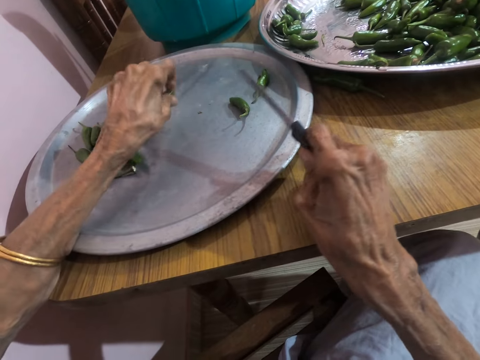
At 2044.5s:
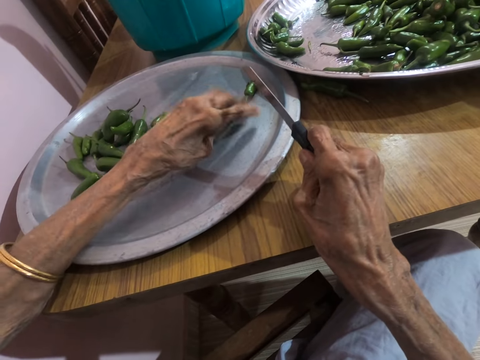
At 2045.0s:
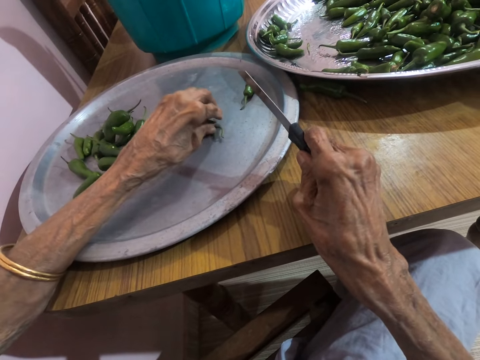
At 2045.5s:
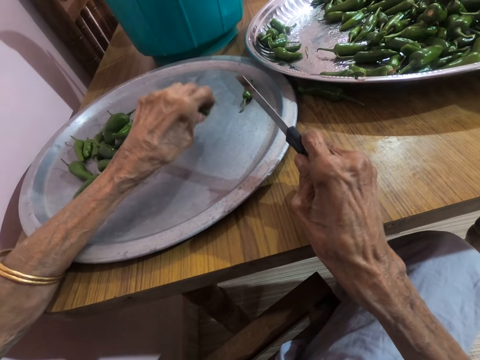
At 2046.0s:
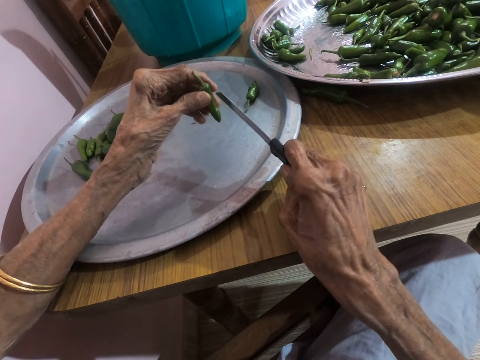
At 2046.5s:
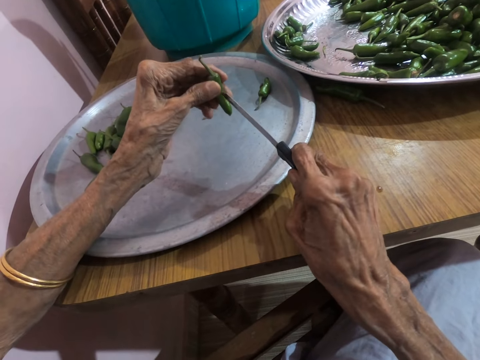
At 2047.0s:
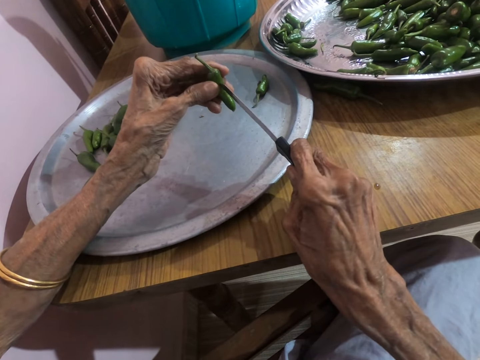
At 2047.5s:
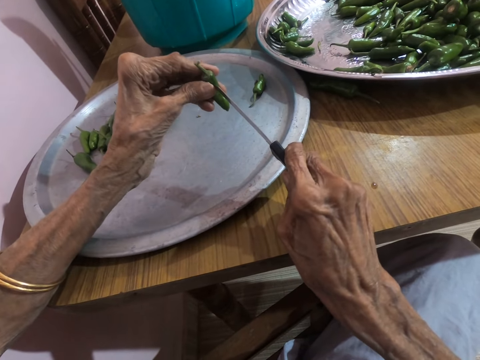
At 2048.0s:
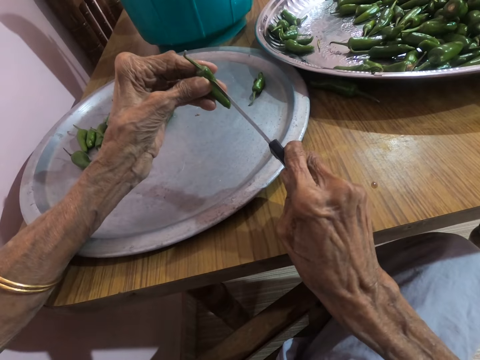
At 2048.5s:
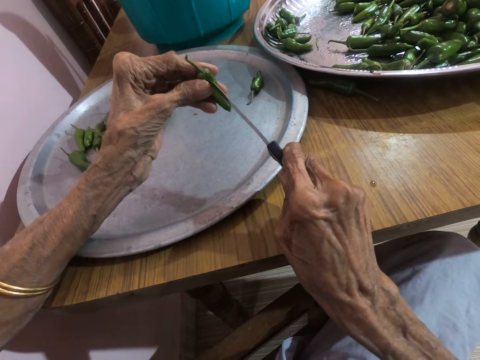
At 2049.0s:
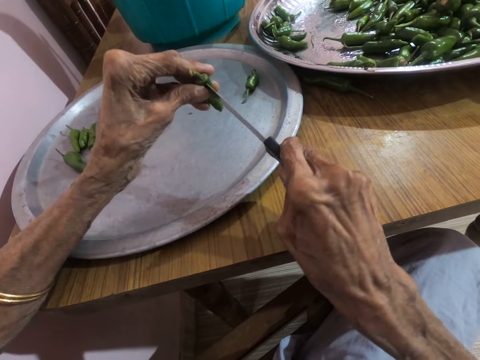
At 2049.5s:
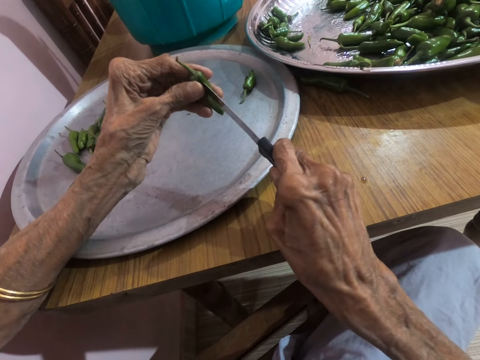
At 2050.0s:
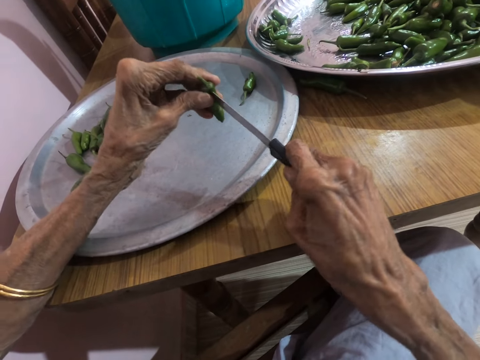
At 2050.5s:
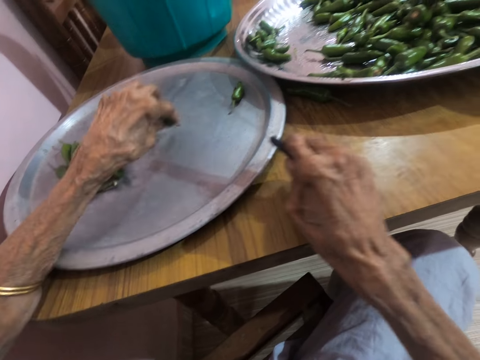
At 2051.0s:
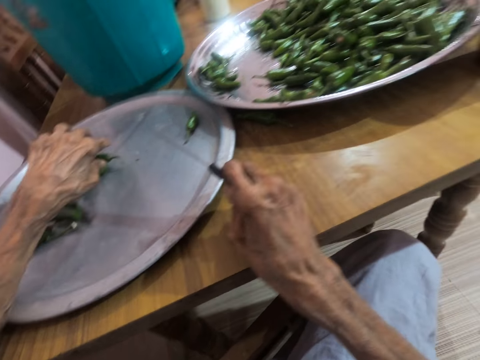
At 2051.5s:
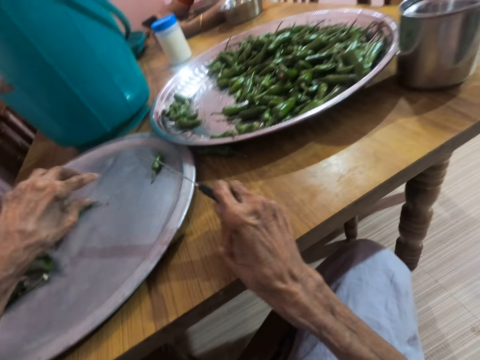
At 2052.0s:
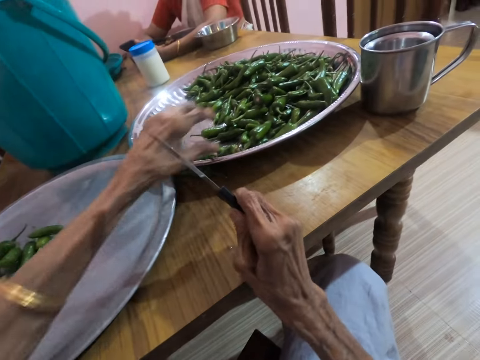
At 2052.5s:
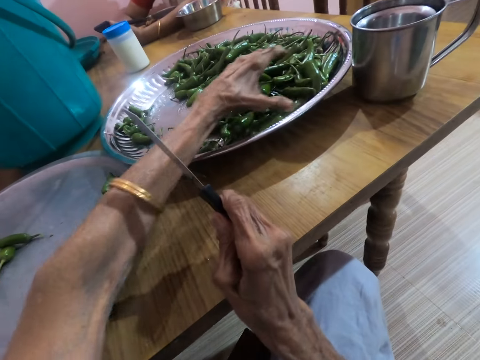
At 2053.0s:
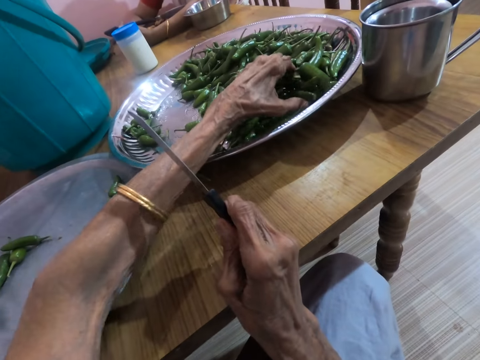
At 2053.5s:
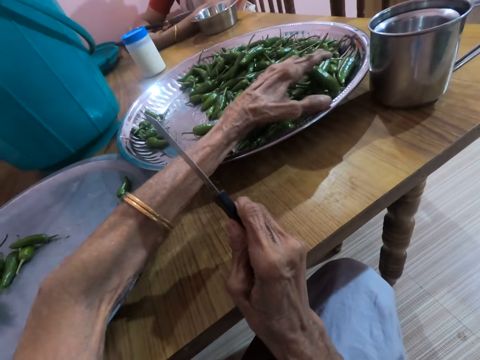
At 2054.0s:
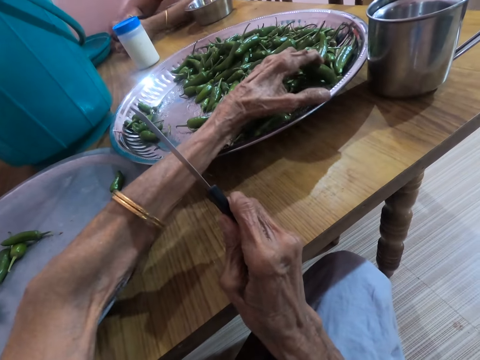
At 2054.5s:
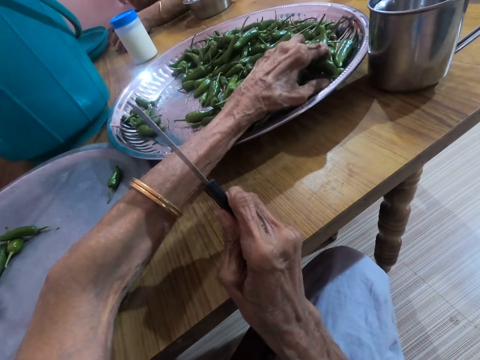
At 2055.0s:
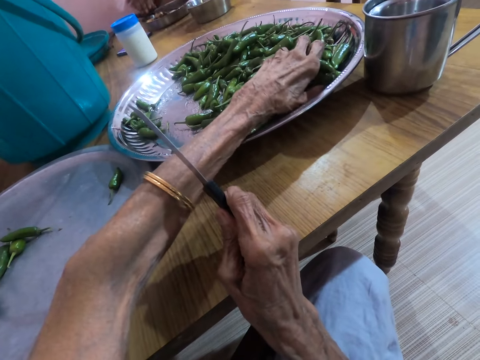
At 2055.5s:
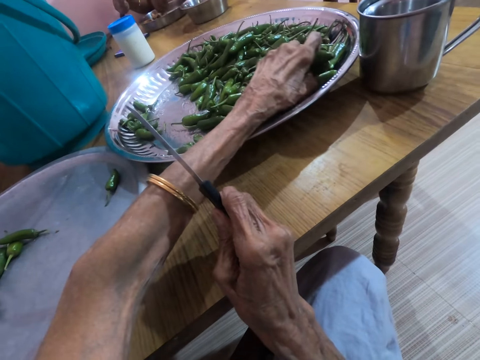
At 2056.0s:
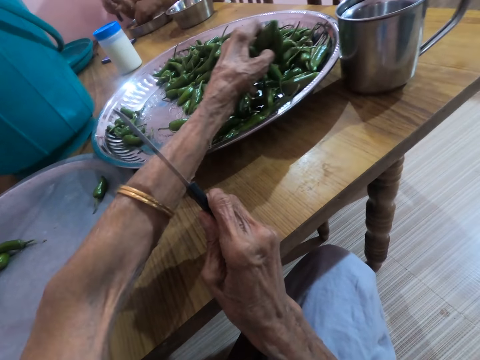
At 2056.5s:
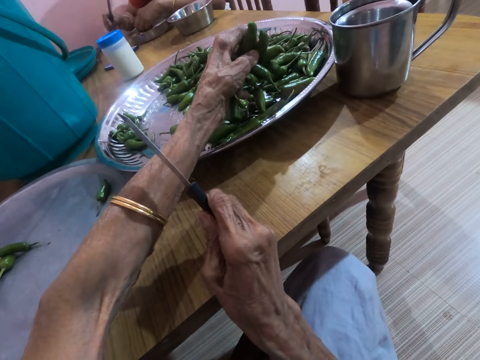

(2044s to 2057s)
The camera wearer puts the chili on the tray. They pick the green chili. They talk. They cut the chili using a knife. They put the chili on the tray. They pick the green chilies.

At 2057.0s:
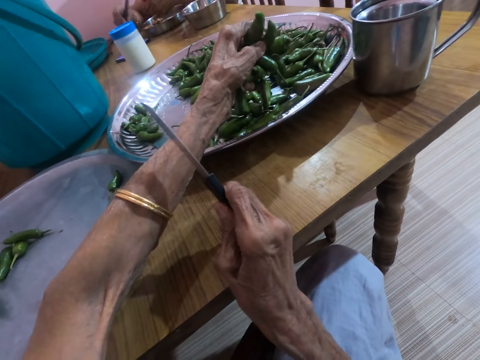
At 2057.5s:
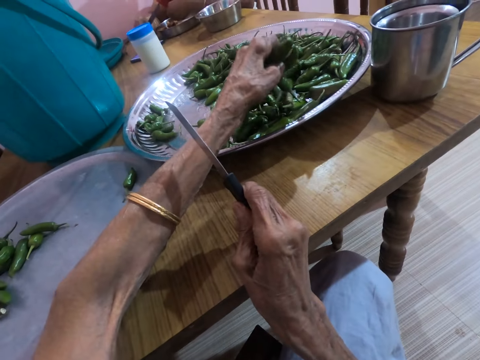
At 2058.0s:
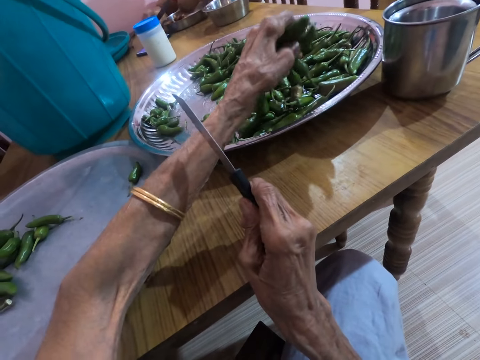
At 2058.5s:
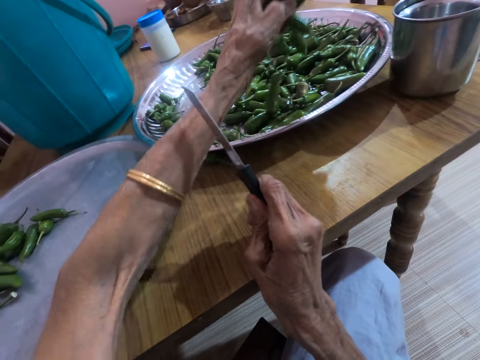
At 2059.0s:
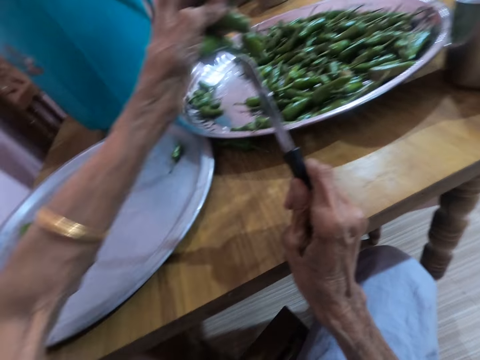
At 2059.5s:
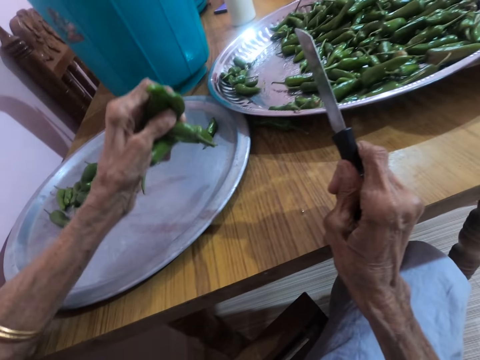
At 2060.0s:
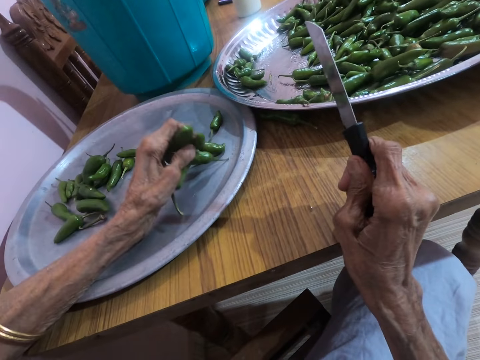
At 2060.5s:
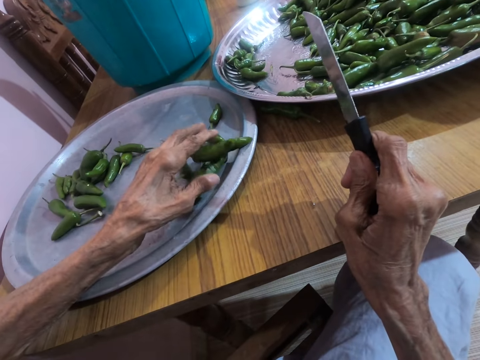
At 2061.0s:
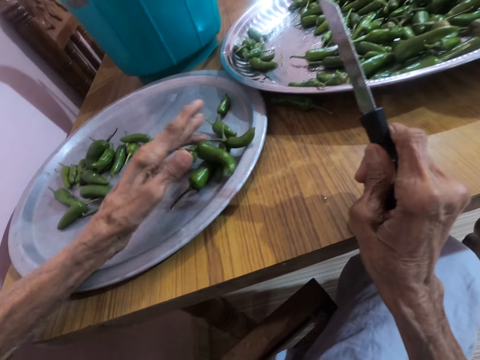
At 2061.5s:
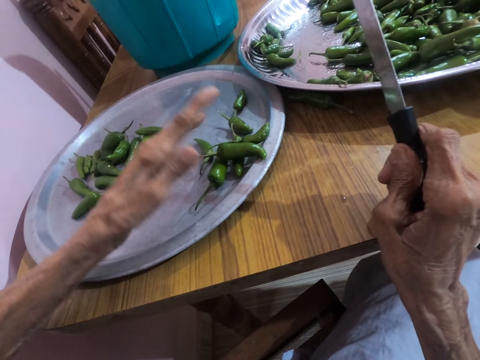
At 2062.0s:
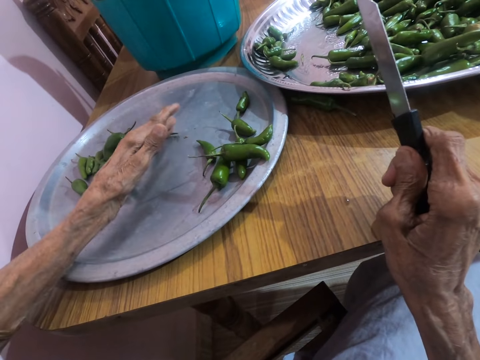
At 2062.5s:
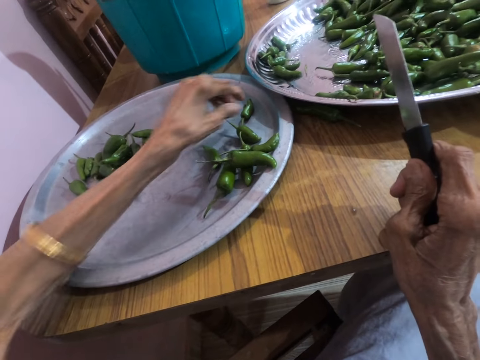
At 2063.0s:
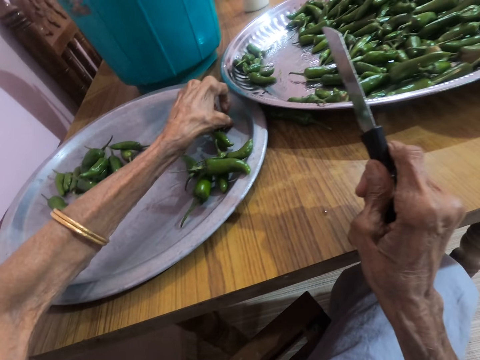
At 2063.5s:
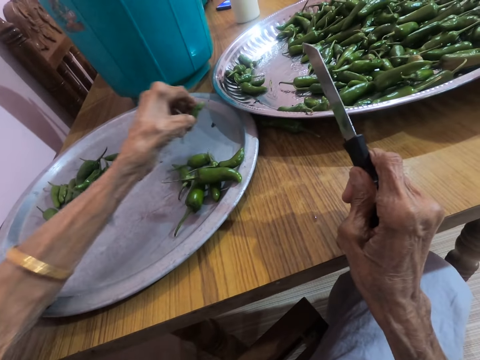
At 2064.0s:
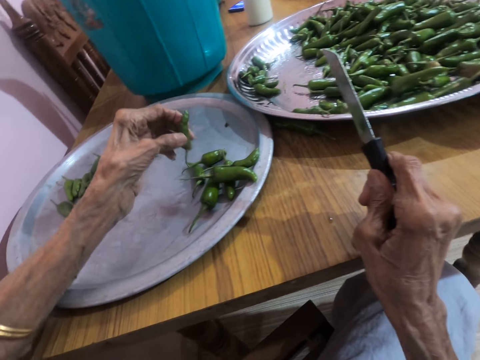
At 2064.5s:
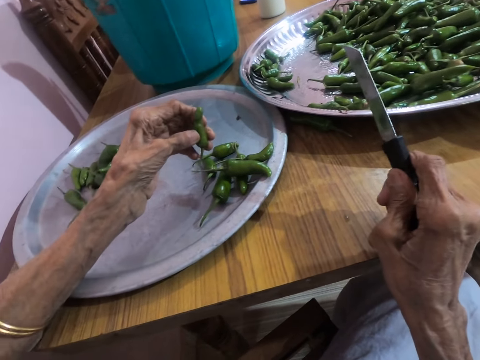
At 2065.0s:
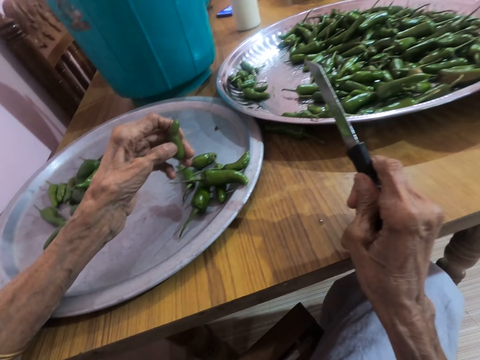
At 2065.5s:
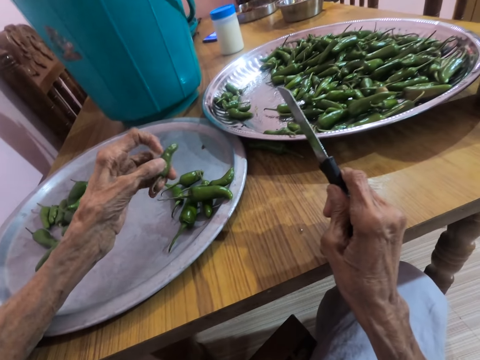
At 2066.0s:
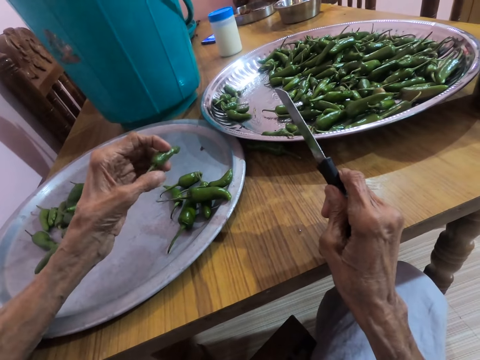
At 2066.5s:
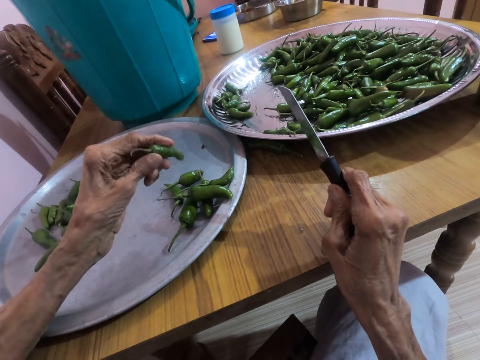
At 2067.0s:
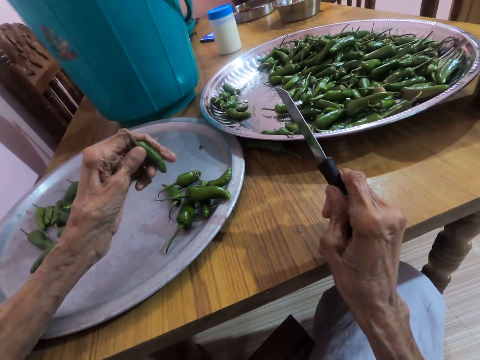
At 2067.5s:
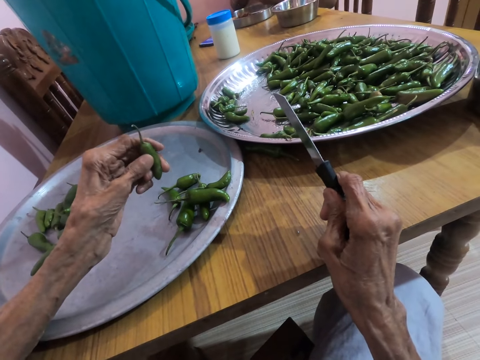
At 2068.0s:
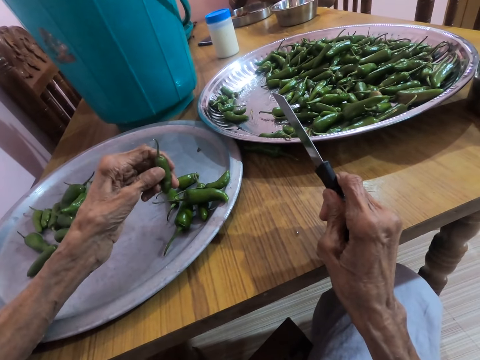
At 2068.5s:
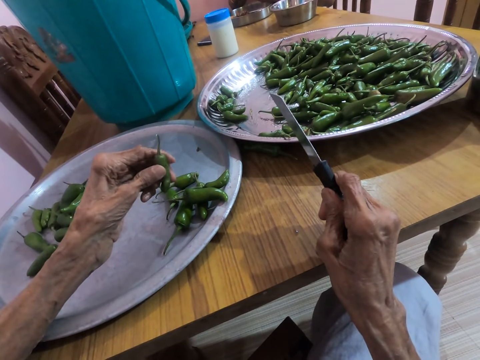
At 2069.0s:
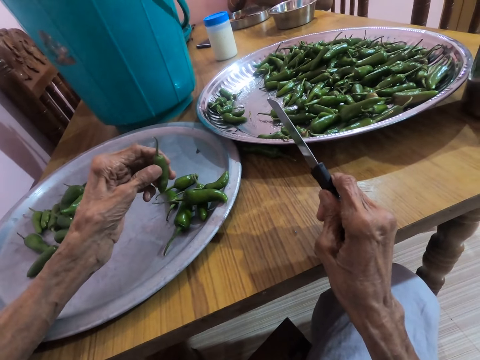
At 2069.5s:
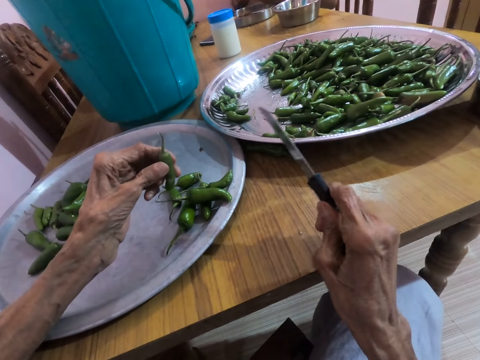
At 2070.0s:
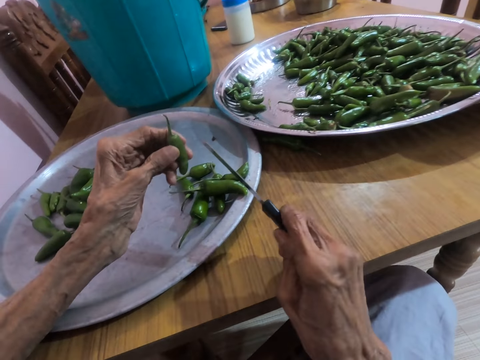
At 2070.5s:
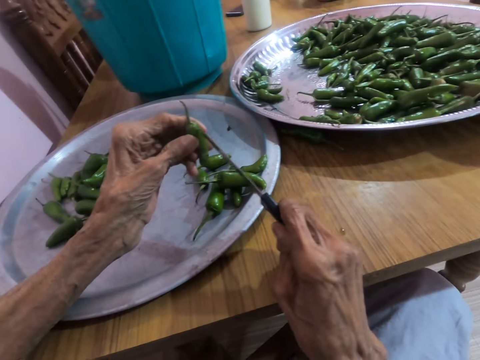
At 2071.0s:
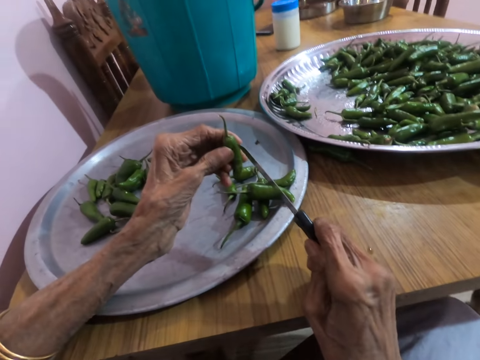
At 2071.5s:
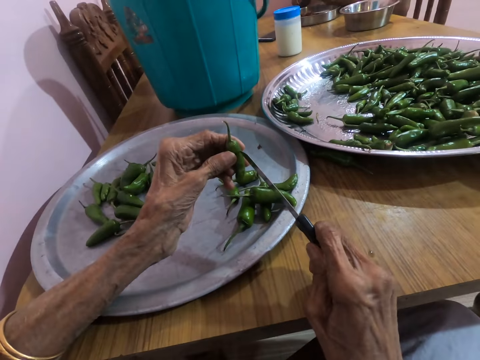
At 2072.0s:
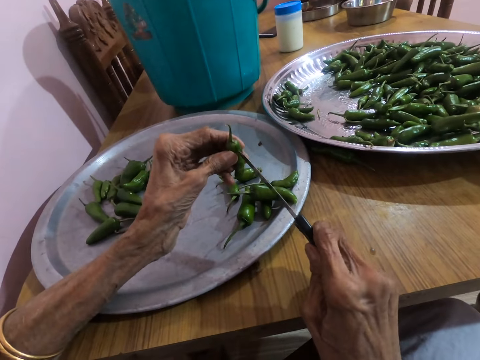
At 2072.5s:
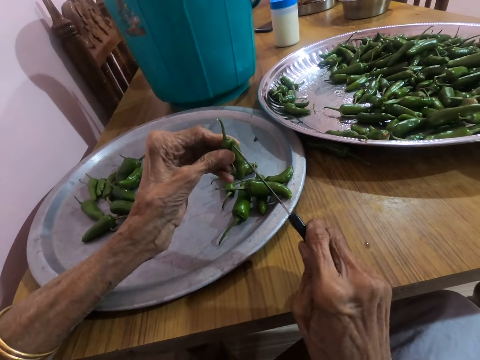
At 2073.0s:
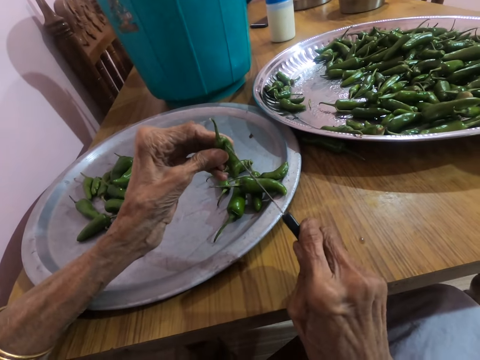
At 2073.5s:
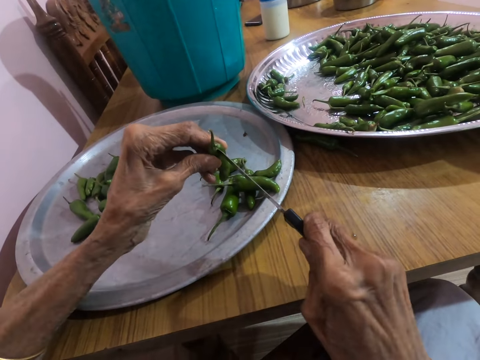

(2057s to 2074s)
The camera wearer talks. They put the chilies on the tray. They move the chilies. They make a sound. They pick the green chili. They talk to a woman. The woman talks to the camera wearer.
